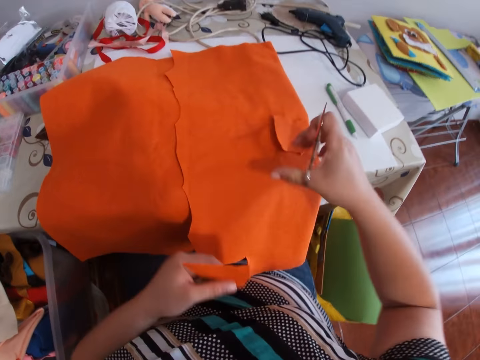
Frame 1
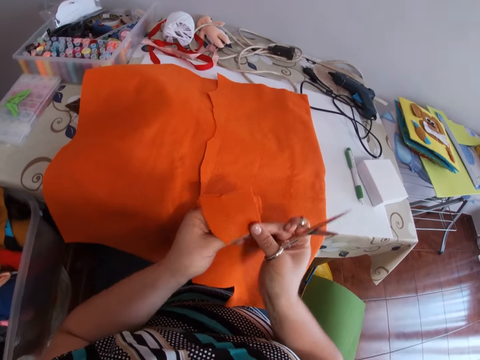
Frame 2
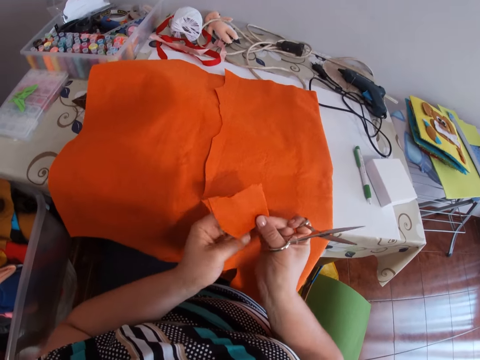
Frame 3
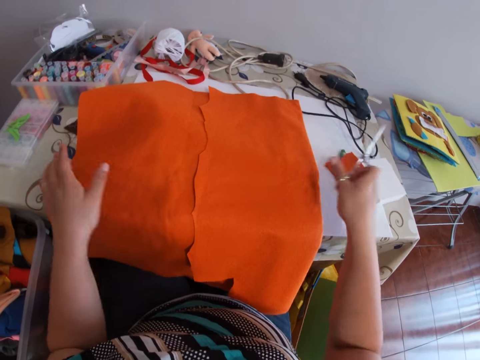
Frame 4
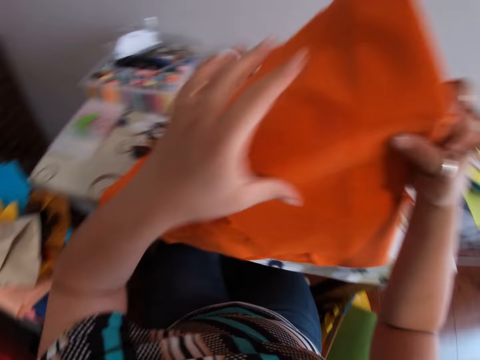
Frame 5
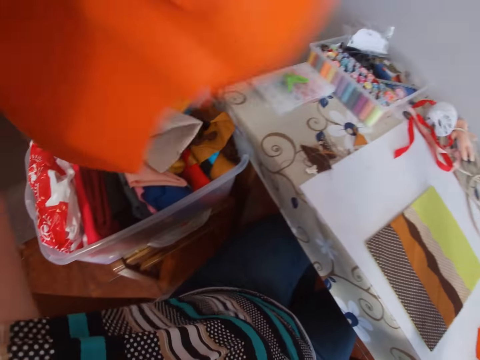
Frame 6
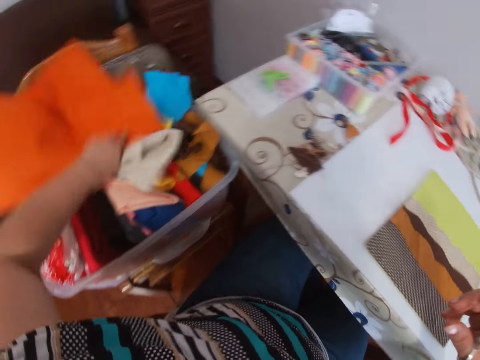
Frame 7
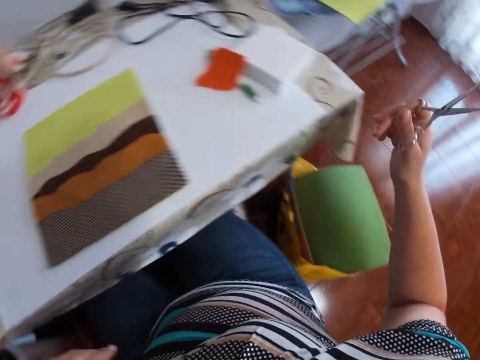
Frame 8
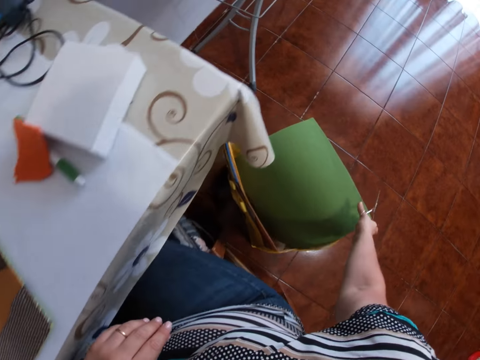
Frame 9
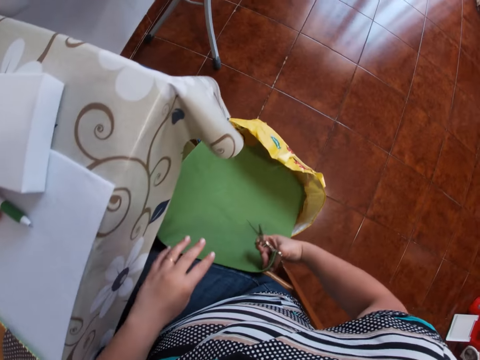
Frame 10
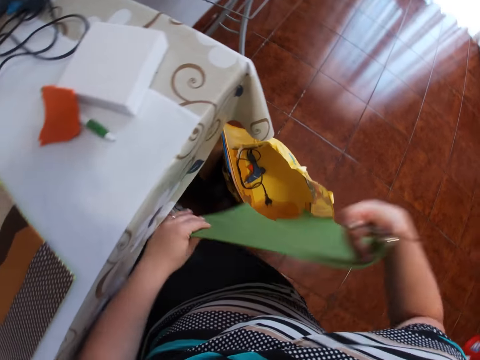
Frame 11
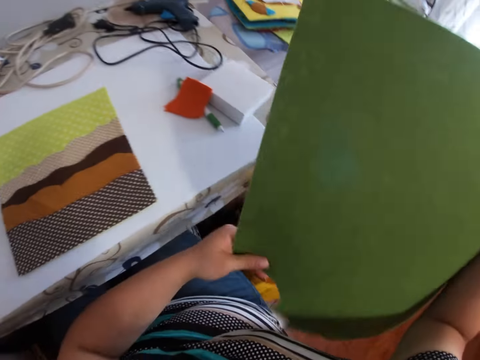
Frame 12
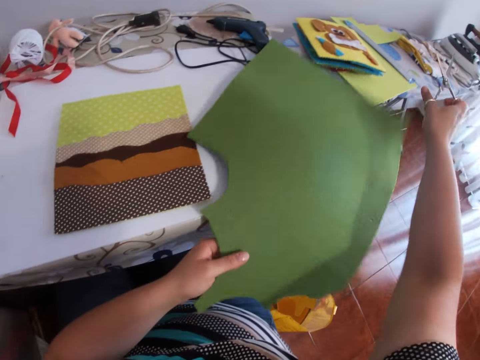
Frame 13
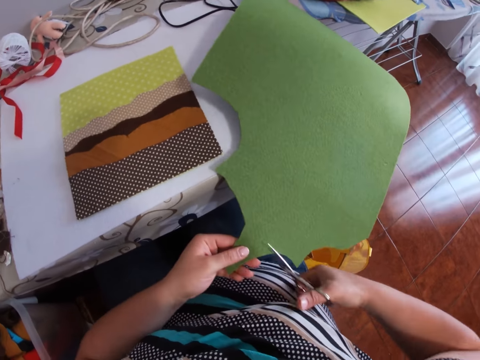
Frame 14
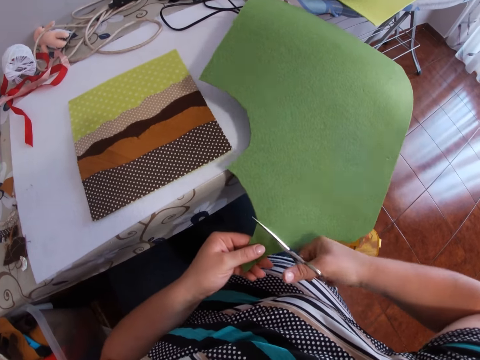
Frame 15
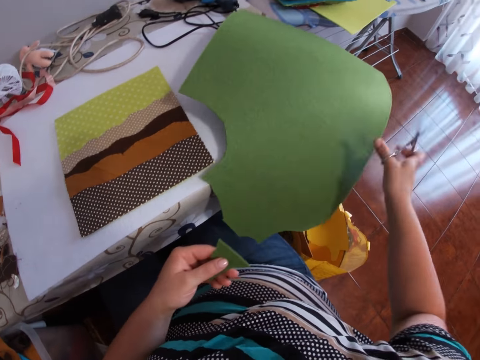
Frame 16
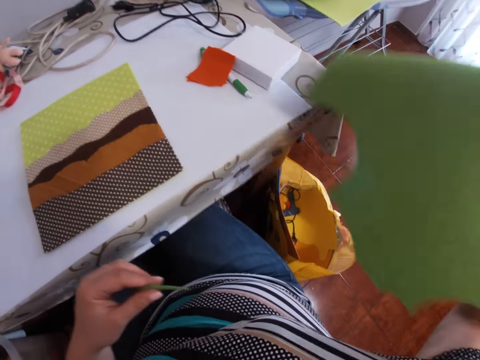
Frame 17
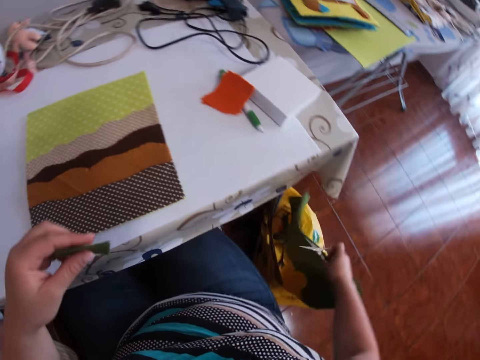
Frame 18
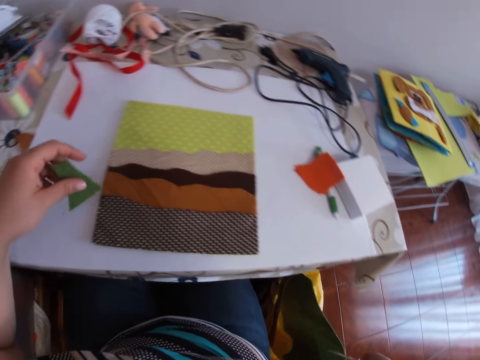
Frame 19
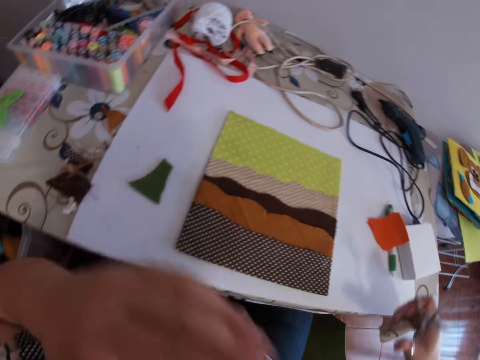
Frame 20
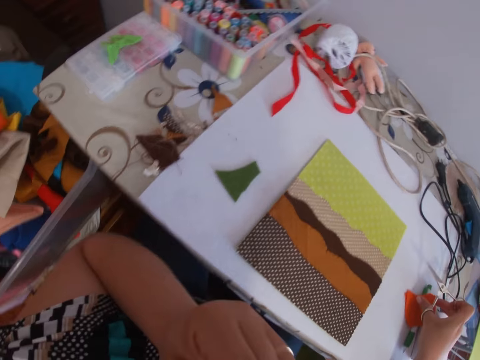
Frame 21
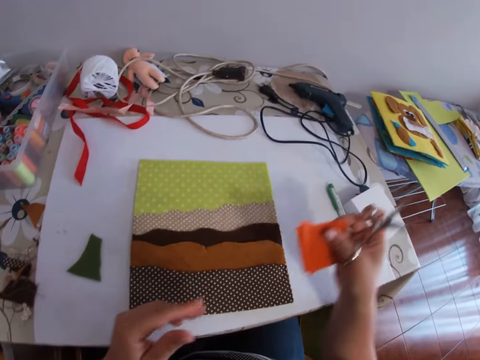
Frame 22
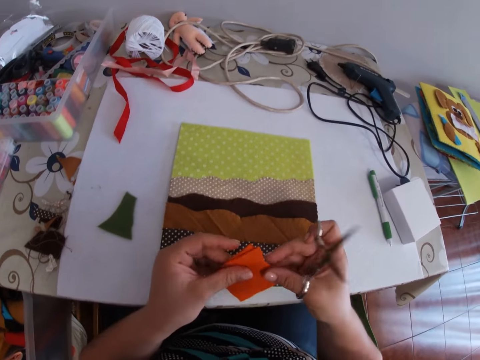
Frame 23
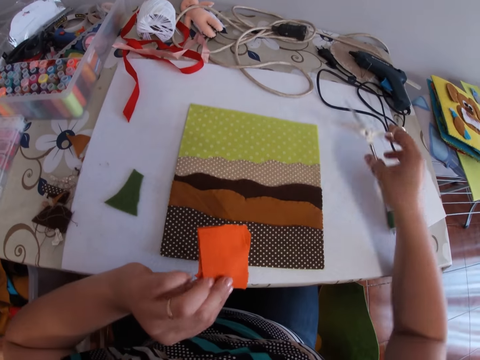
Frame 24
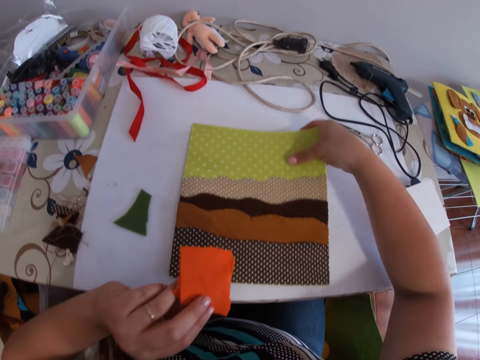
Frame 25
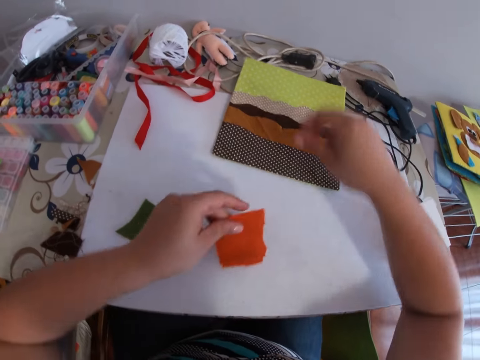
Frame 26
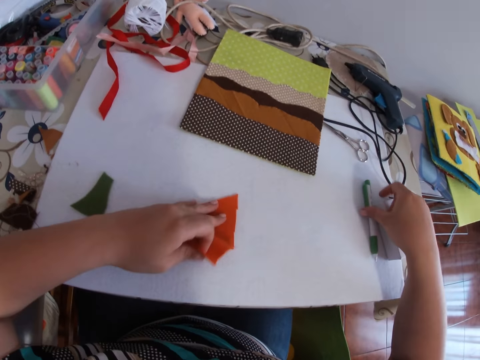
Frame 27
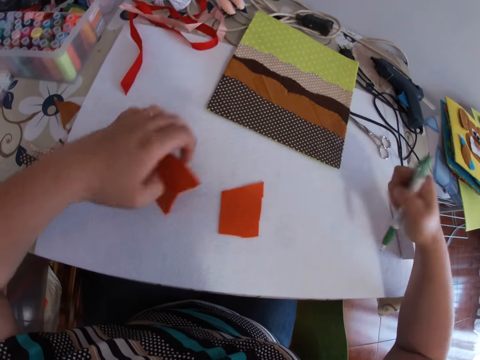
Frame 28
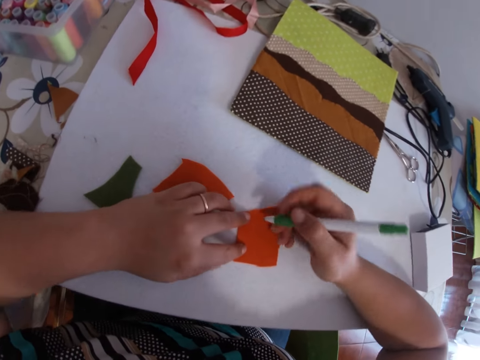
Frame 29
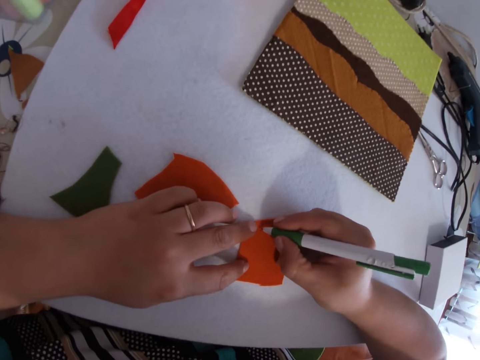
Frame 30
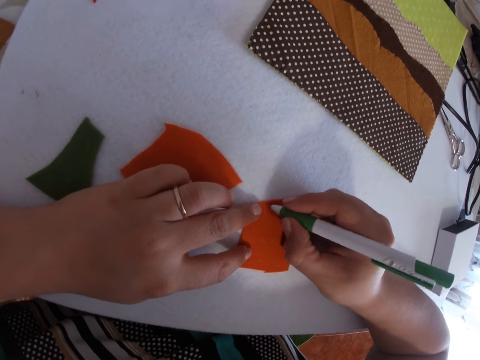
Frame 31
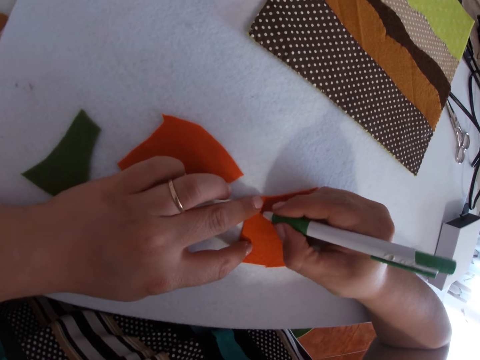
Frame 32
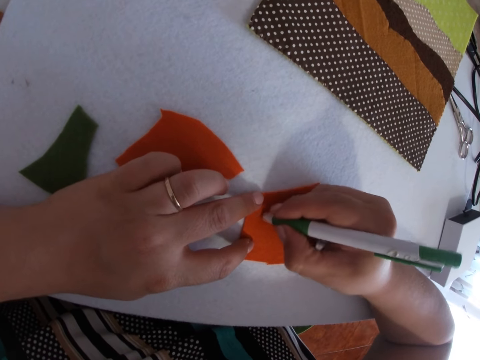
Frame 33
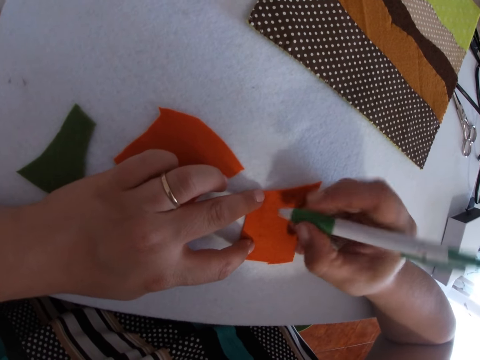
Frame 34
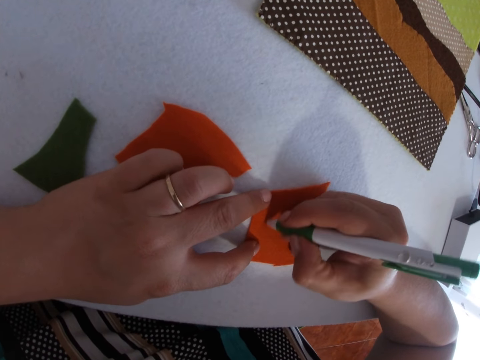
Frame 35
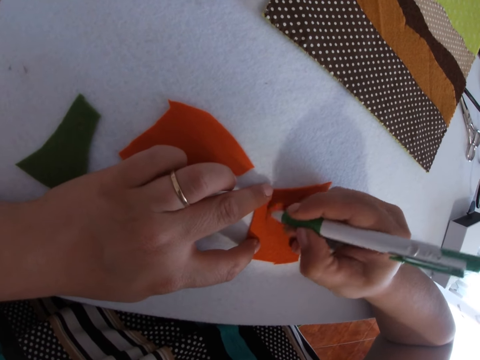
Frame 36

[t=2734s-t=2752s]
The camera wearer holds the piece of cloth in her left hand. She picks up the piece of cloth on the table with her right hand. She passes the piece of cloth to the right hand. She places the piece of cloth in her right hand over the piece of cloth in her left hand. She drops the pieces of cloth in her right hand on the table. She picks up the cloth lying on the table with her right hand. She passes the cloth in her right hand to her left hand. She places the cloth in her left hand on the box. She looks around. She picks up a foam board or paper from a box on the ground with her right hand. She touches the paper. She places the foam board in her hands on the table. She cuts off a piece of the foam board with the scissors in her right hand. She holds the piece of foam board in her left hand. She picks up the foam board from the table with her right hand. She drops the foam board in her right hand in the box on the ground. She drops the piece of foam board in her left hand on the table. She lifts the hand. She picks up the pieces of cloth on the table with her right hand. She passes the pieces of cloth to the left hand, turns the pieces of cloth, and puts the scissors on the table. She moves a foam board around the table with her right hand. She places the pieces of cloth in her left hand on the table. She picks up a marker from the table with her right hand. She puts the piece of cloth on the table. She marks a piece of the cloth with the marker in her right hand.

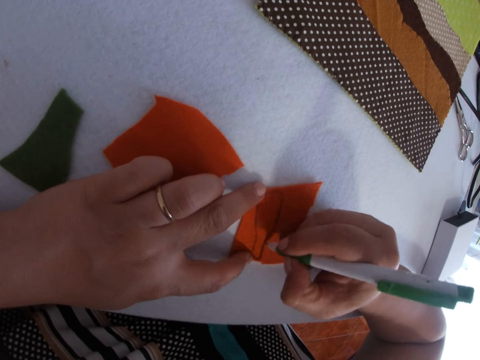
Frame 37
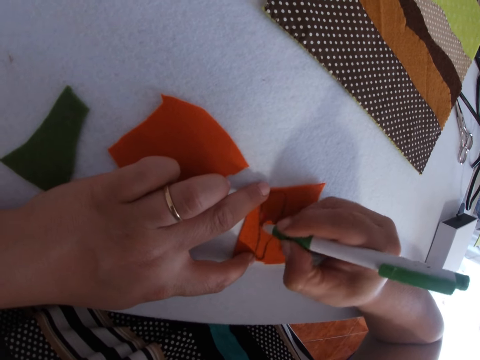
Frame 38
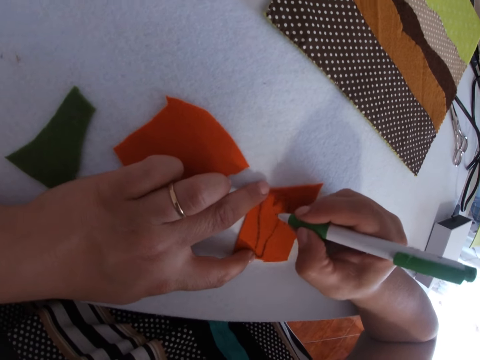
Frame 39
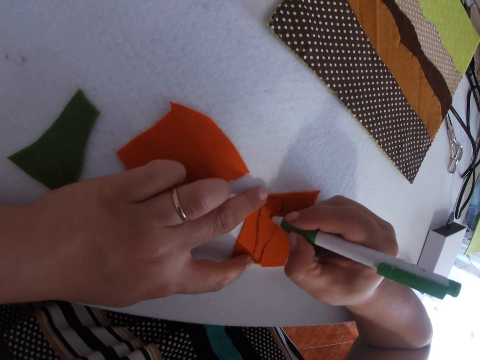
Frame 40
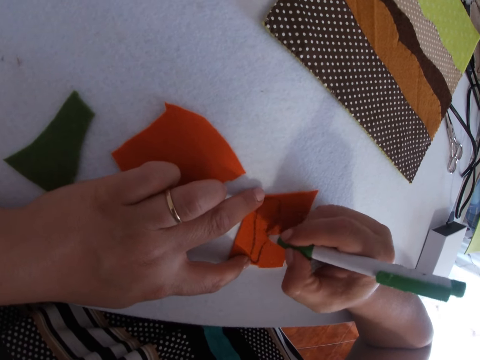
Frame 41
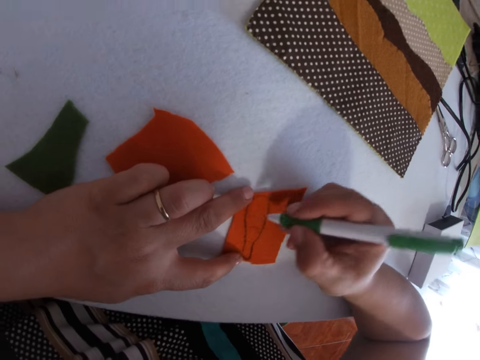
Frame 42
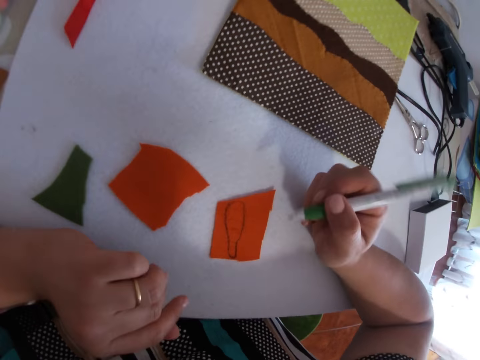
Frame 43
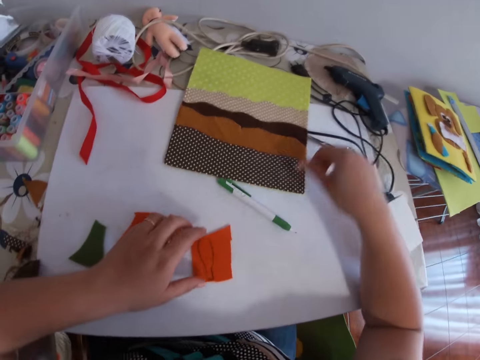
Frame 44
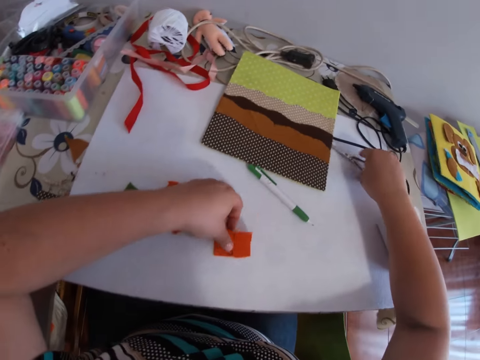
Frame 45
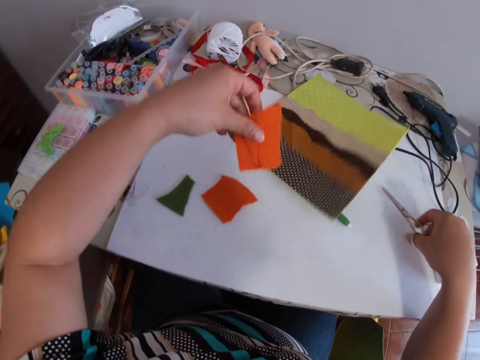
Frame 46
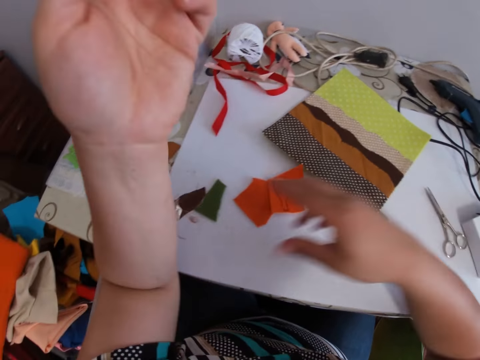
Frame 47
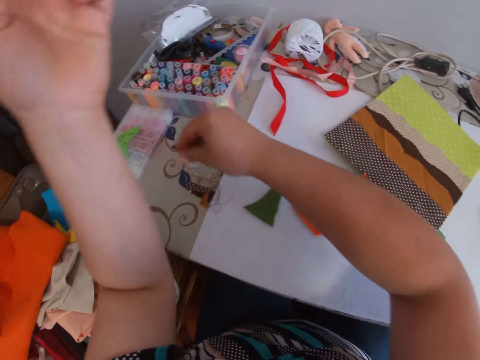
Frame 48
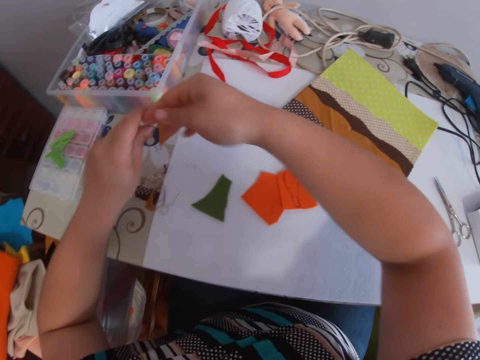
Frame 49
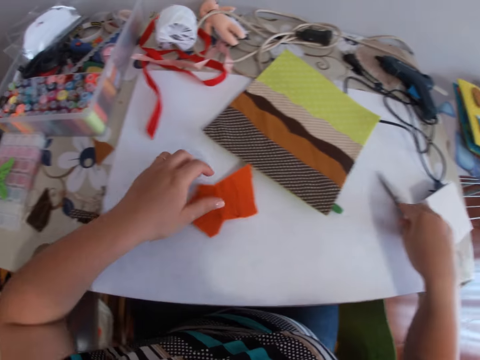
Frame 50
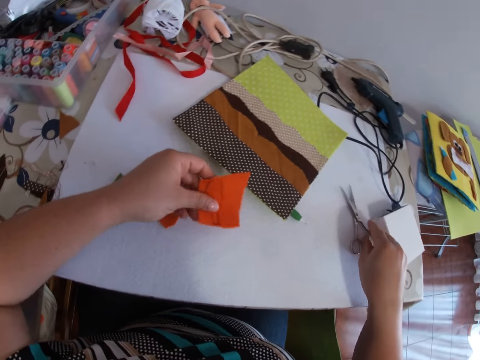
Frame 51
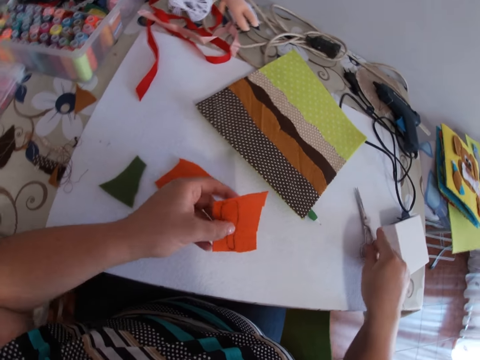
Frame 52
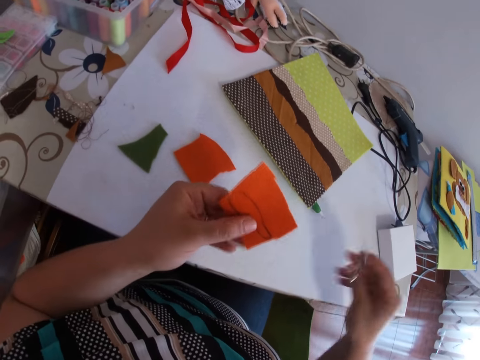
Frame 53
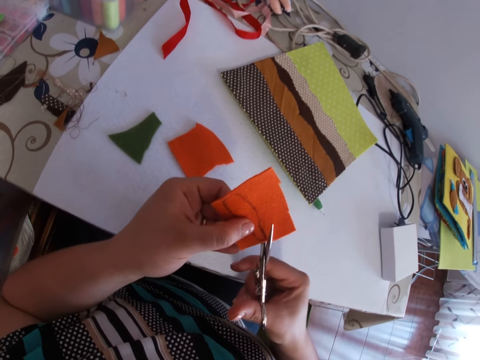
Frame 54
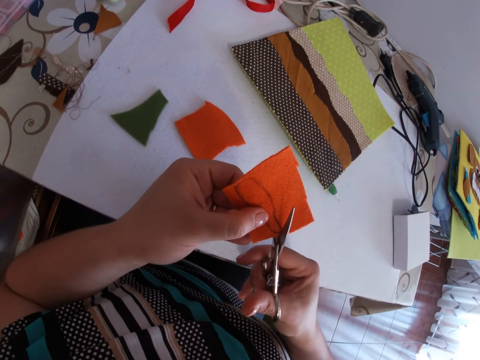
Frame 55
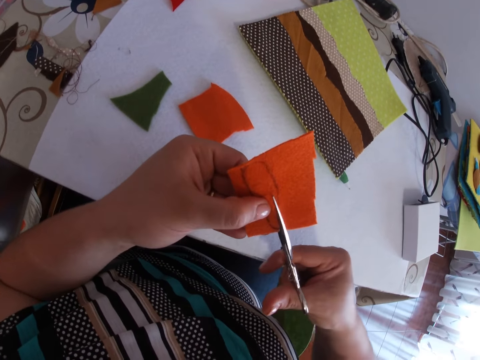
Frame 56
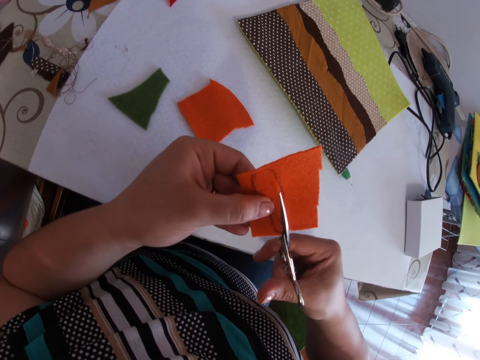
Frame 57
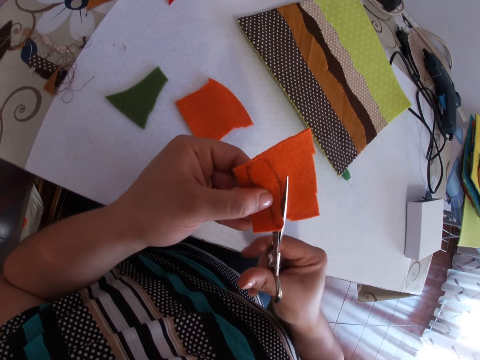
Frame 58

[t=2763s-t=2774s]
The camera wearer puts the pen on the table. She picks up the scissors from the table with her right hand. She picks up the marked piece of cloth on the table with her left hand. She puts the piece of cloth on the table. She puts the scissors on the table. She picks up the thread. She puts the thread down. She picks up the pieces of cloth. She picks up the scissors. She cuts out the marked part of the piece of cloth in her left hand with the scissors in her right hand.
